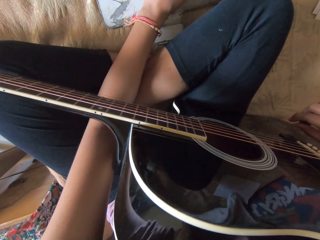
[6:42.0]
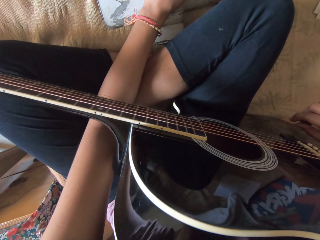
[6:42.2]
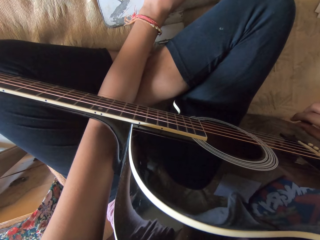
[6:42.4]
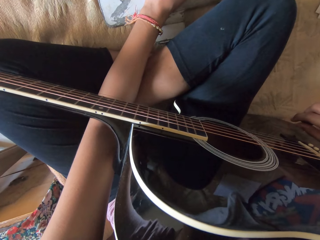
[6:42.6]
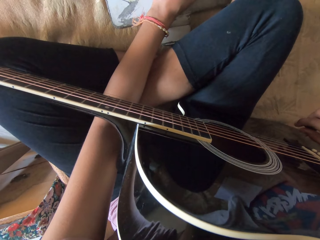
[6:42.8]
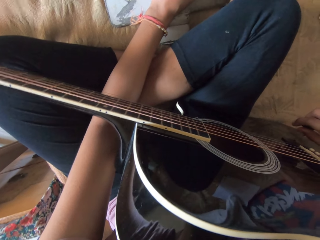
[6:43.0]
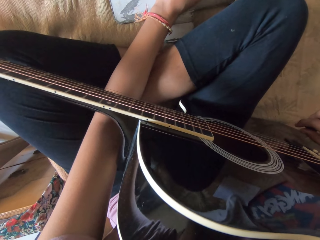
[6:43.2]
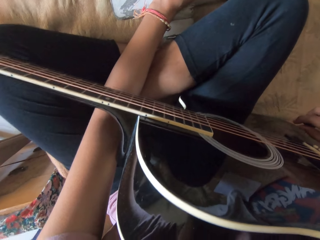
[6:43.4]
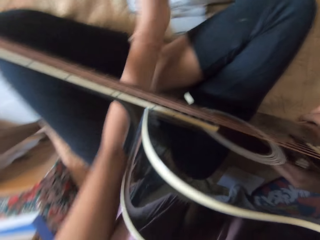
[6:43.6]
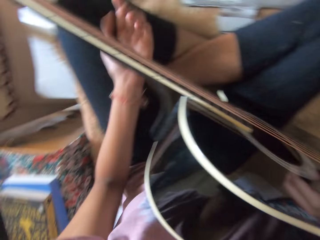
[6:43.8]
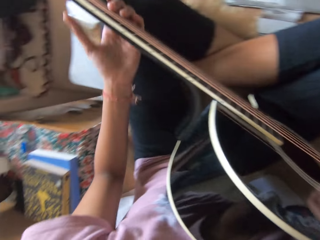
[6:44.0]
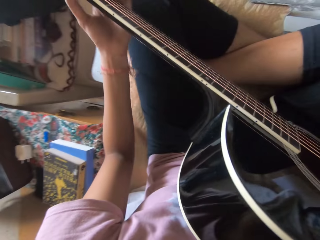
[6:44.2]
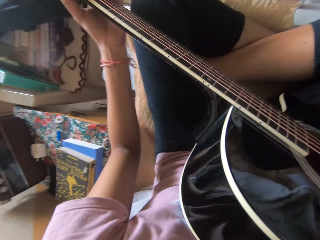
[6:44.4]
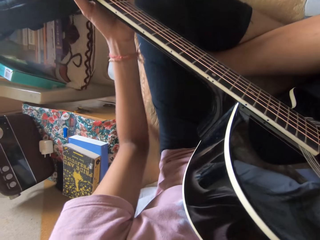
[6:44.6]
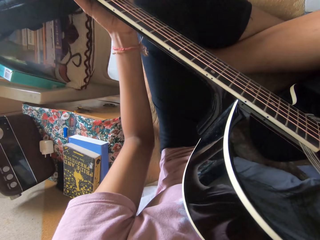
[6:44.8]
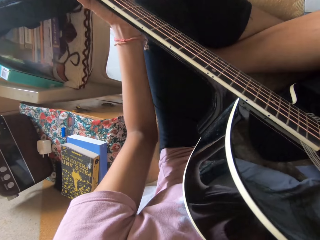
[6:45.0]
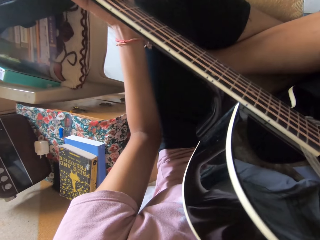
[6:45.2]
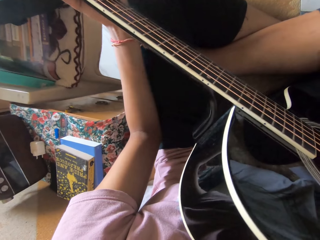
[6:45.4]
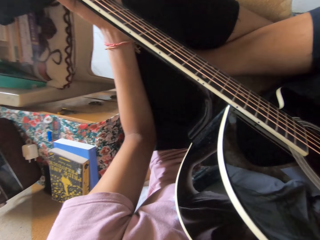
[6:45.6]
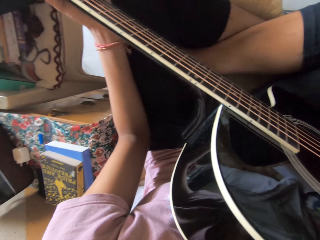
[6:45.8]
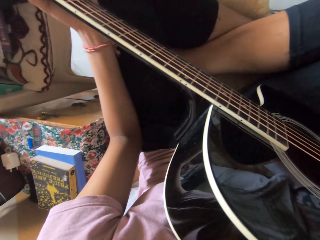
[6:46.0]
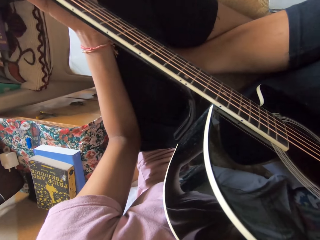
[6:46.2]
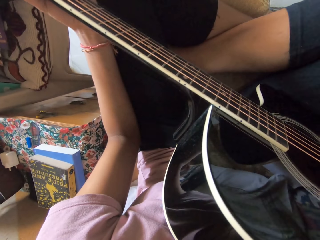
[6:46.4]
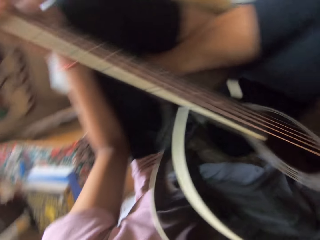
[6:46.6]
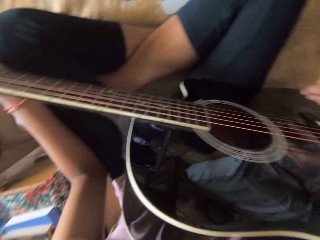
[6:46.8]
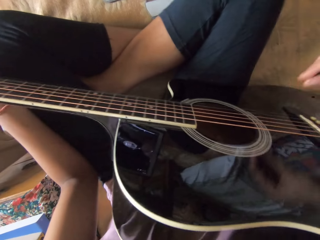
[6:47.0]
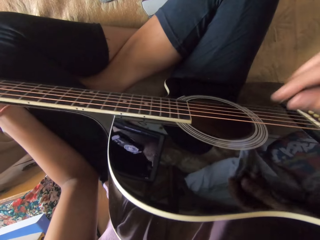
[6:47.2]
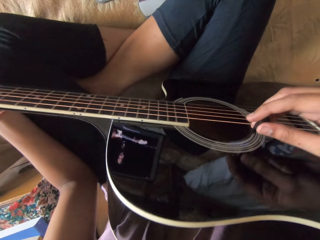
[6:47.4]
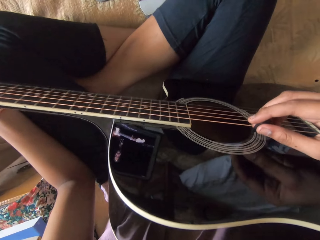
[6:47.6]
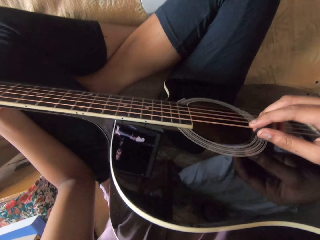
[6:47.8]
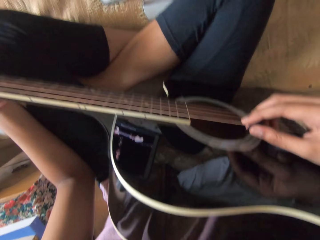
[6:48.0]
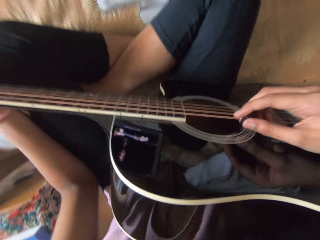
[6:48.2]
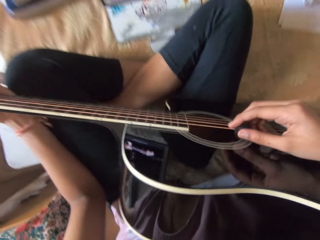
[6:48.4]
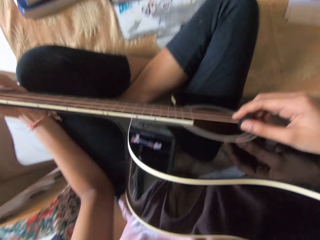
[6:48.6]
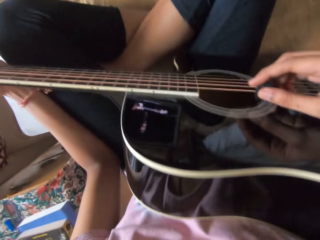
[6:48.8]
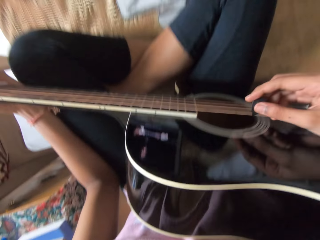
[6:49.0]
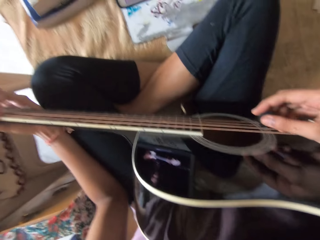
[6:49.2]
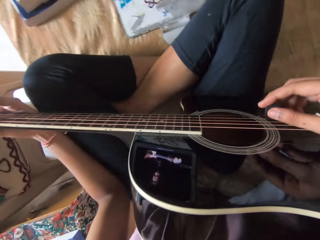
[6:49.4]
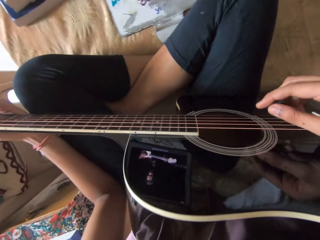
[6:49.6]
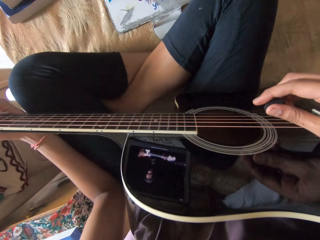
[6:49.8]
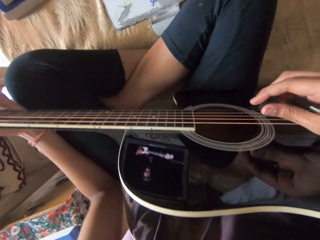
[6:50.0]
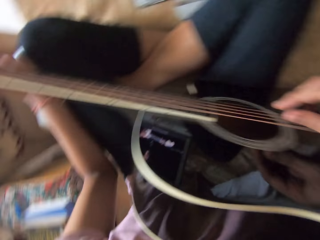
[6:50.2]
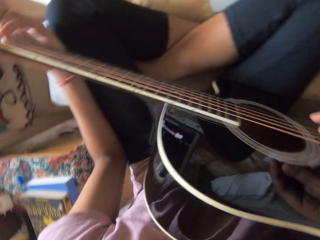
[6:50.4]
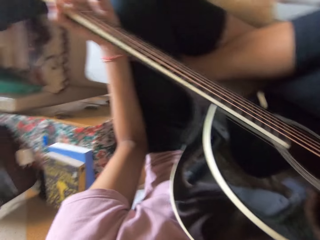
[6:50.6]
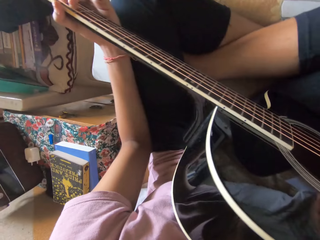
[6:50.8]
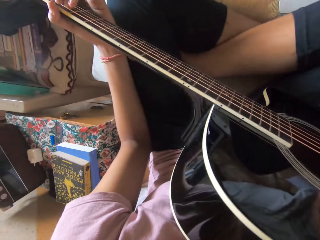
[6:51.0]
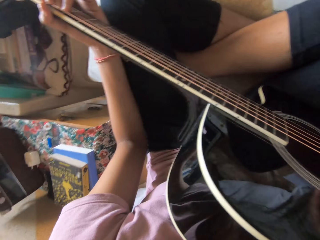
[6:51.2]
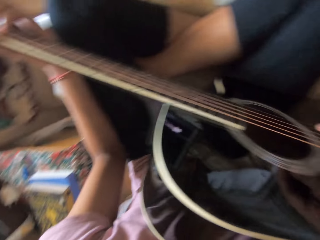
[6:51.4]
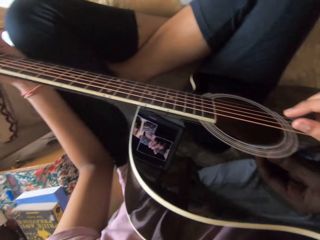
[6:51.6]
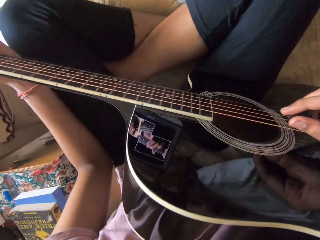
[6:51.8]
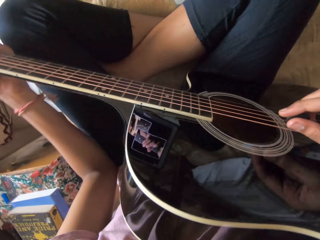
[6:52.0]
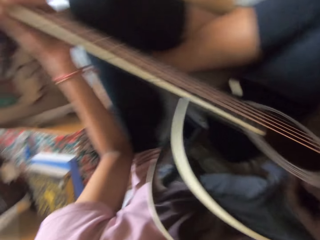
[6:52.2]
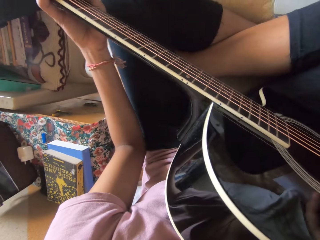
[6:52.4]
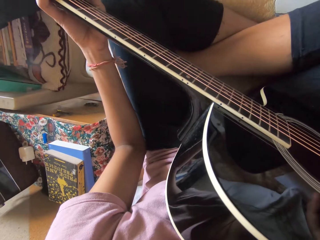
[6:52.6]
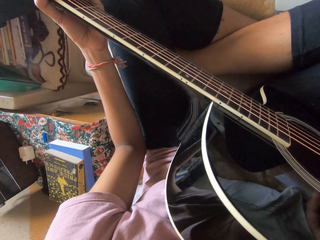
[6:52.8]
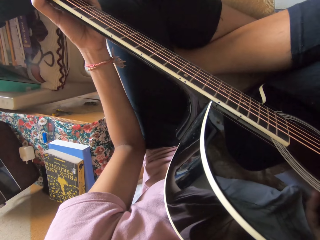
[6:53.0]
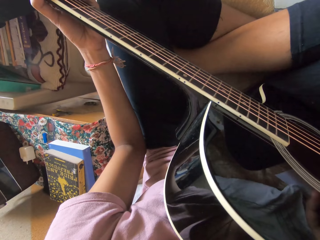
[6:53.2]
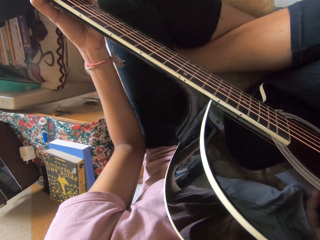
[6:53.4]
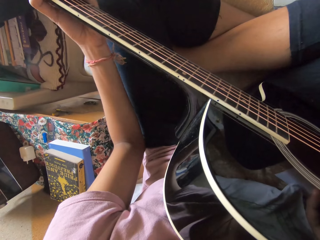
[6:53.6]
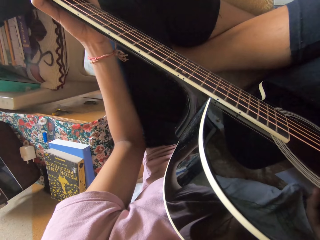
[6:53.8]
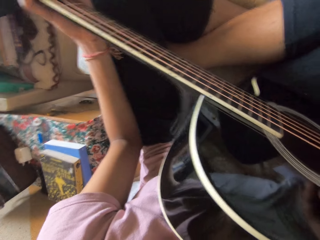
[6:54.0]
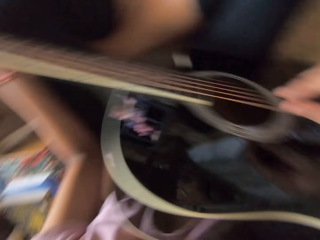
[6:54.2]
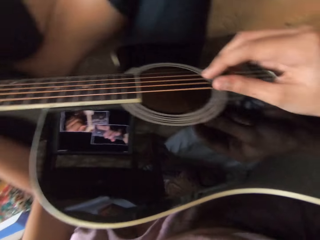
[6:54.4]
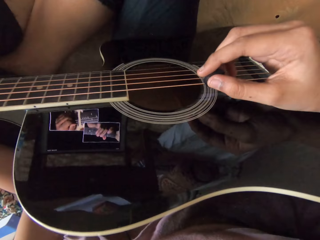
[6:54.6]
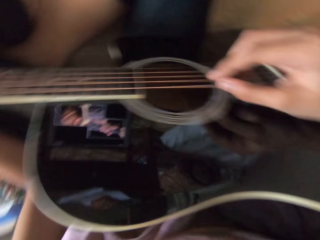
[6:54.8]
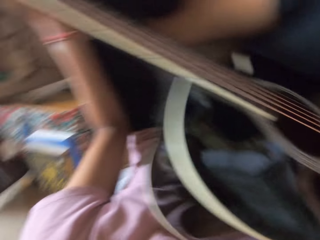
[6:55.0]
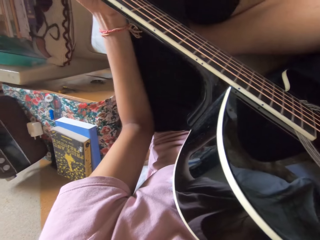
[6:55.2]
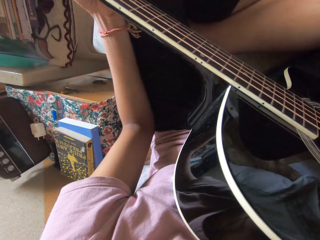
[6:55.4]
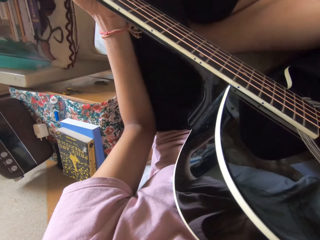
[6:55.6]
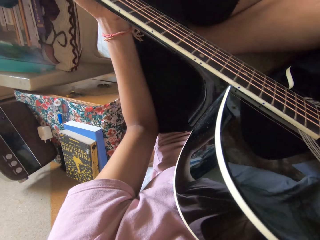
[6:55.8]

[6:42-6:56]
The camera wearer adjusts the guitar. They hold the guitar. They play the guitar.

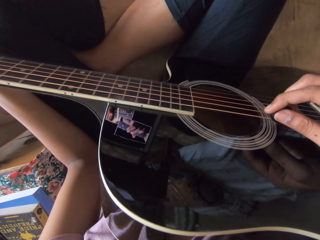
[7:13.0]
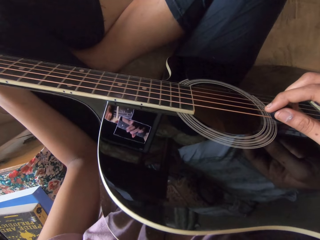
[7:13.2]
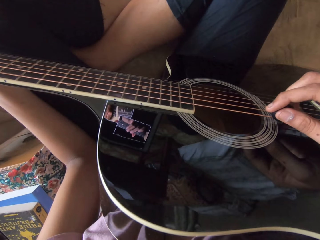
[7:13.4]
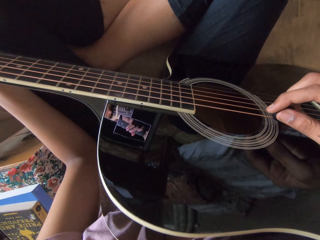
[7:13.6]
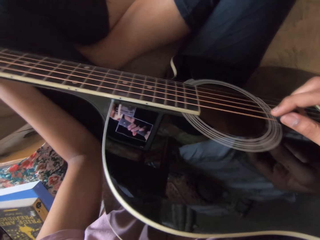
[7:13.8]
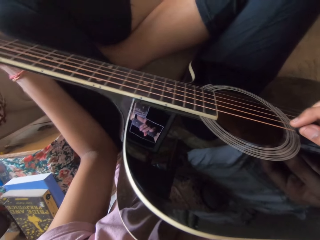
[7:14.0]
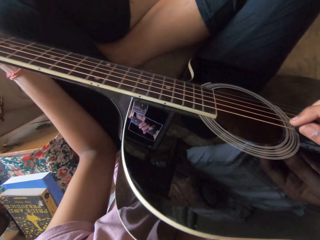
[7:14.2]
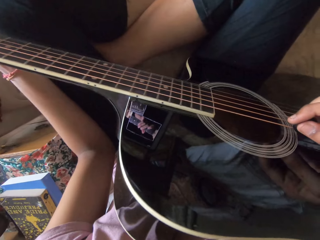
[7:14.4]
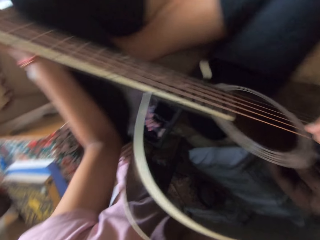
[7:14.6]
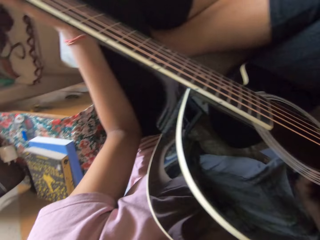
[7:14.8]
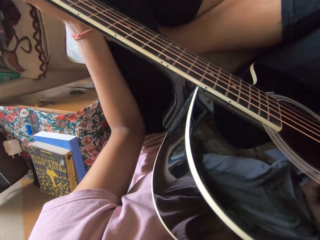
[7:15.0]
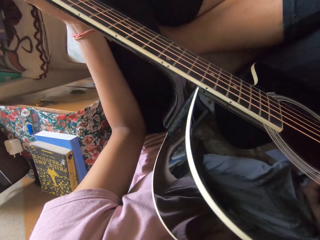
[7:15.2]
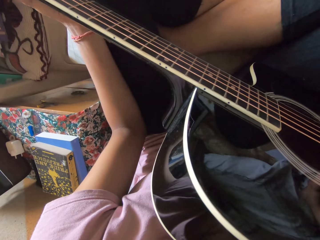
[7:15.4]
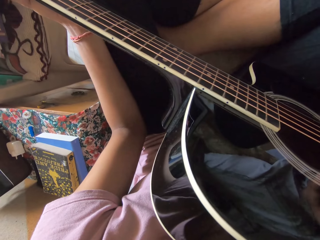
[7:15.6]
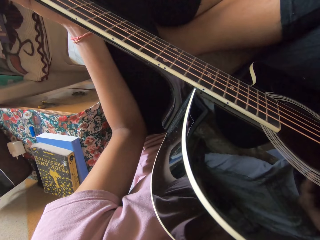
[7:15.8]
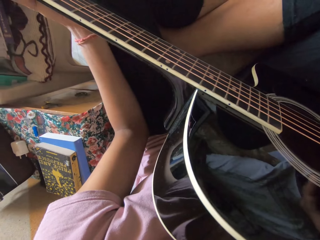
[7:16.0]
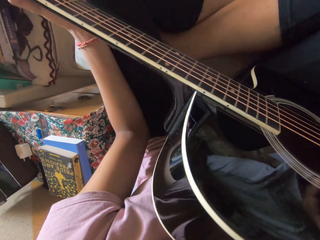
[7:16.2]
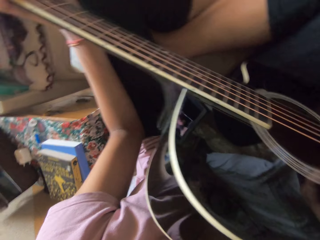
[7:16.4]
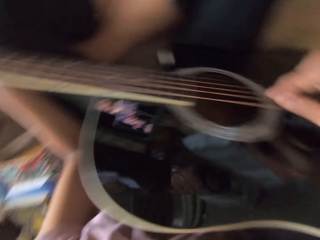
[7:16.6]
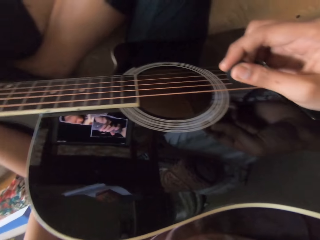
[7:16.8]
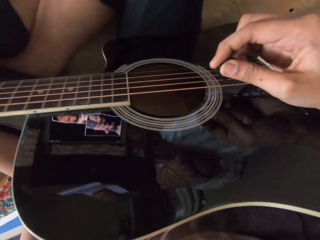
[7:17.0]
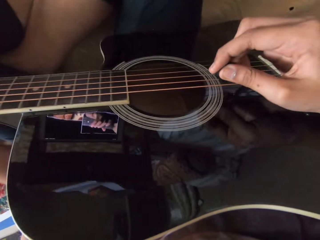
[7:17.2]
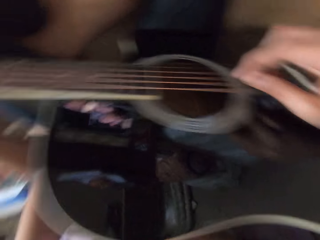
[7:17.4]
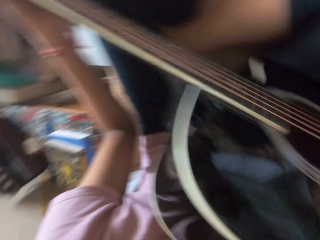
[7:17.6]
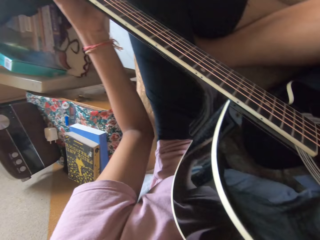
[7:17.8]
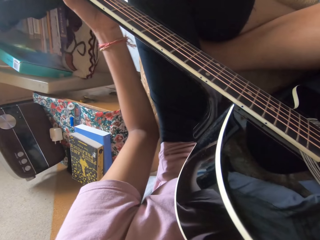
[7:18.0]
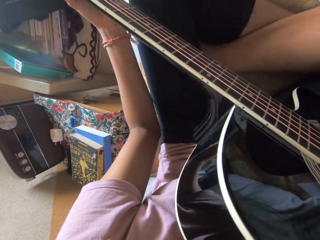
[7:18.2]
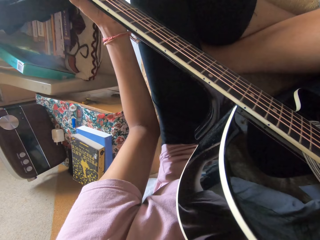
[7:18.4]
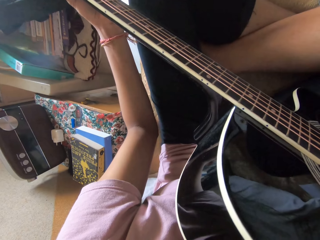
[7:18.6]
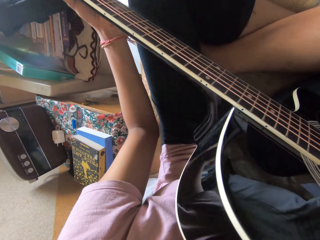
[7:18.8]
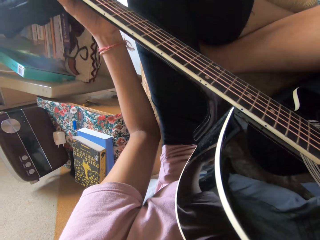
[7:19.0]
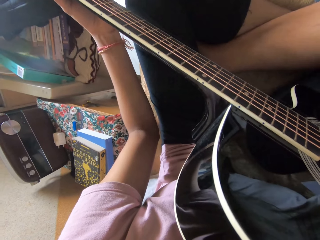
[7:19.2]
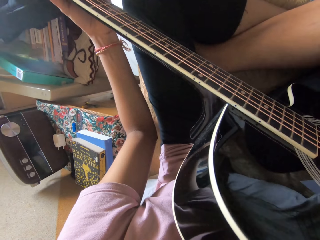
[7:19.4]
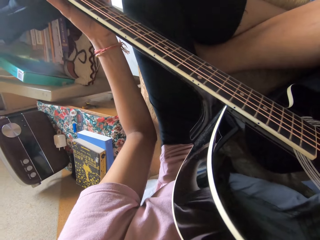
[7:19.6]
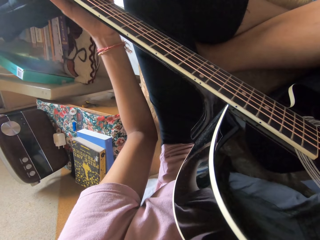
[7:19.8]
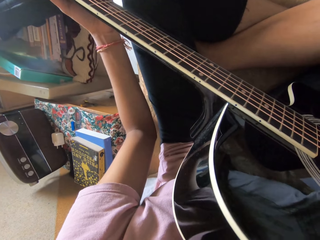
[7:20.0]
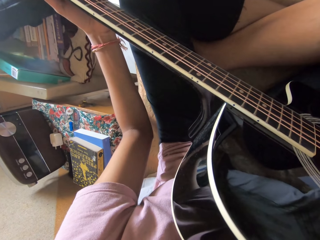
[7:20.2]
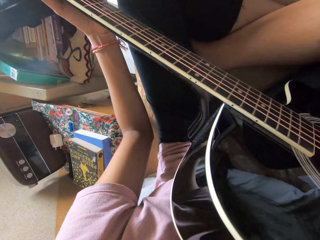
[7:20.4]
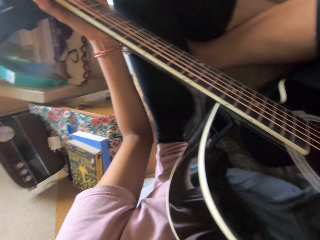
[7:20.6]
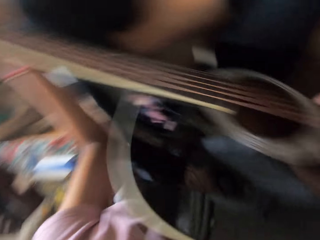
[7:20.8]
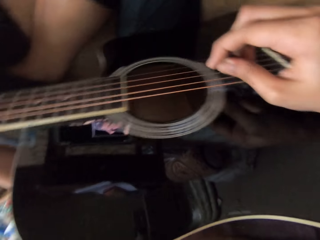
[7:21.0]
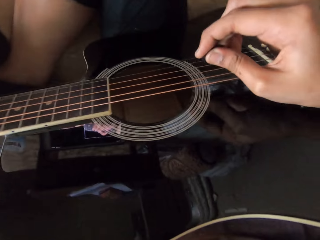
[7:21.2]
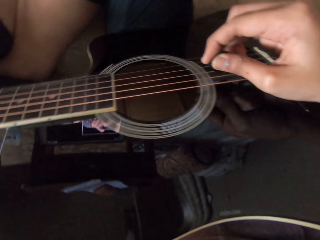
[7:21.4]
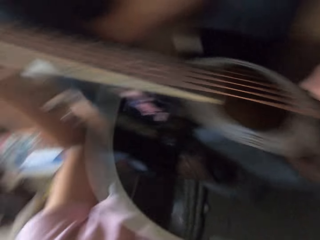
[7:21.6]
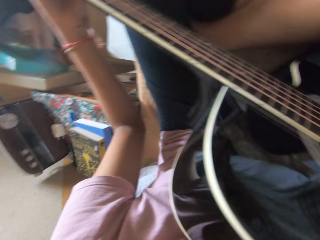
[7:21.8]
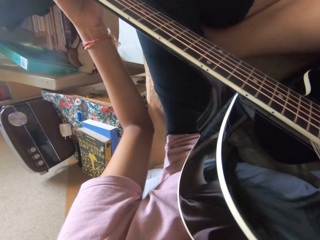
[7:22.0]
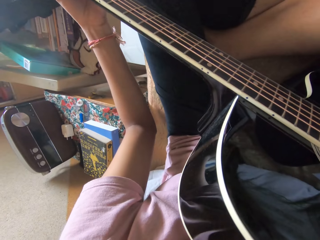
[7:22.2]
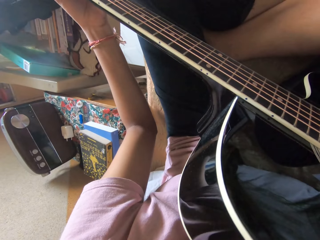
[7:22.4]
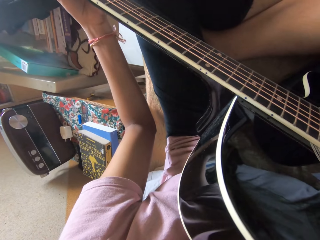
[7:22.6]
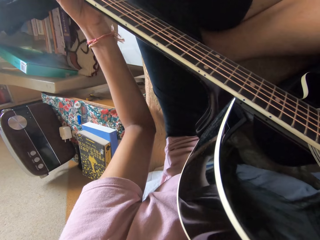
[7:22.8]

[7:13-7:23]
The camera wearer plays the guitar.
